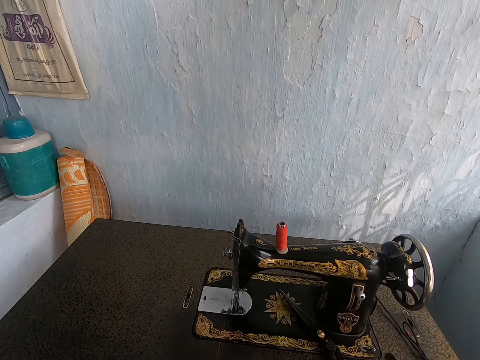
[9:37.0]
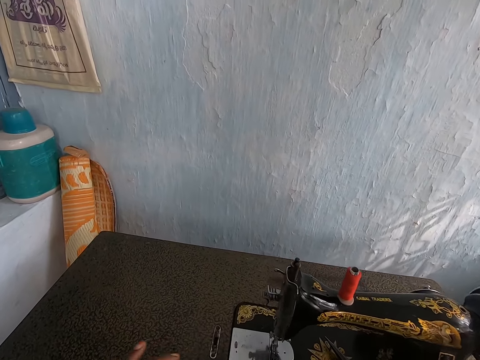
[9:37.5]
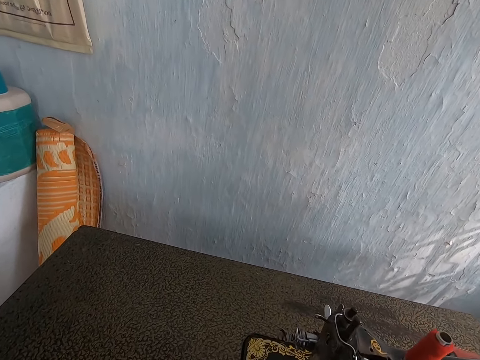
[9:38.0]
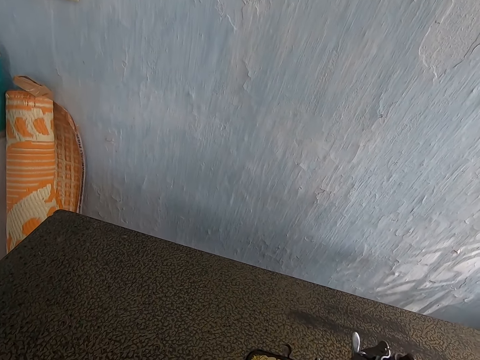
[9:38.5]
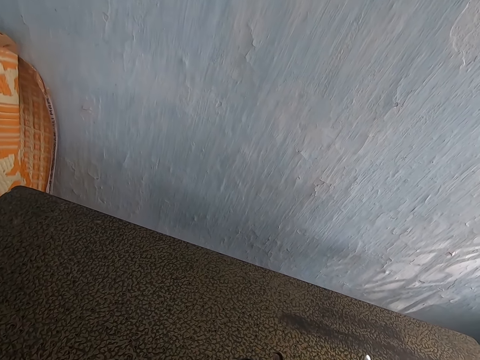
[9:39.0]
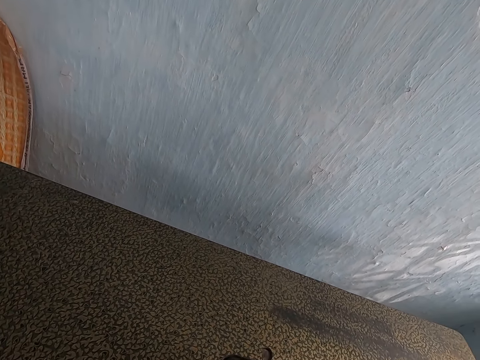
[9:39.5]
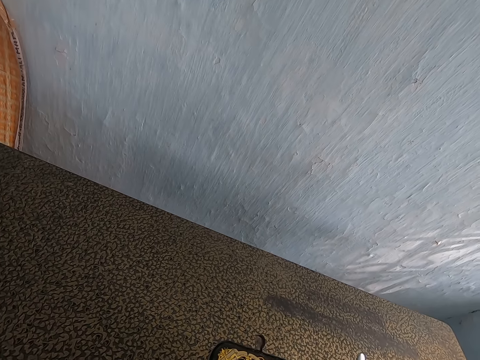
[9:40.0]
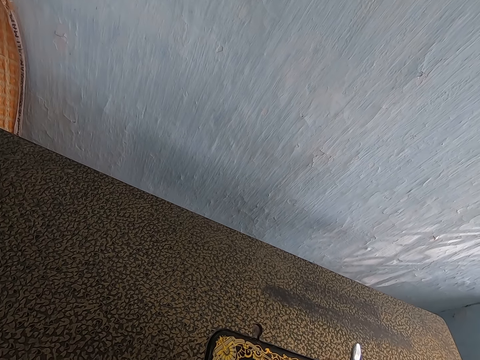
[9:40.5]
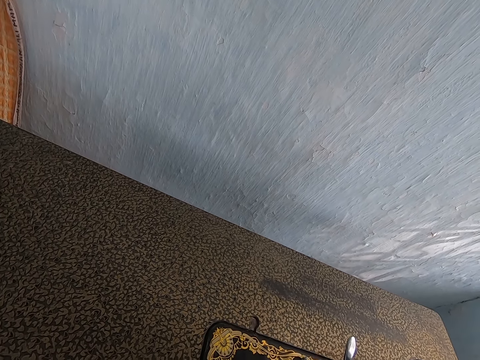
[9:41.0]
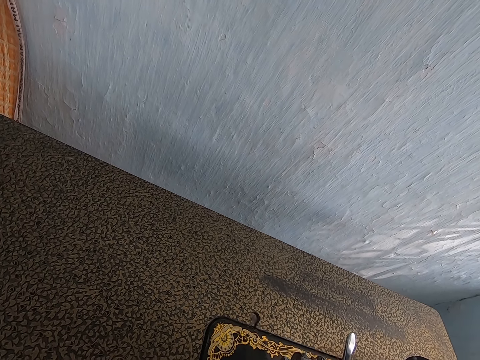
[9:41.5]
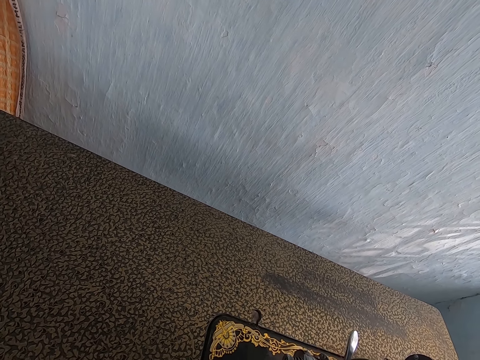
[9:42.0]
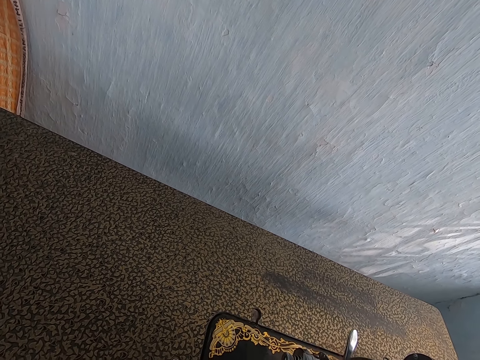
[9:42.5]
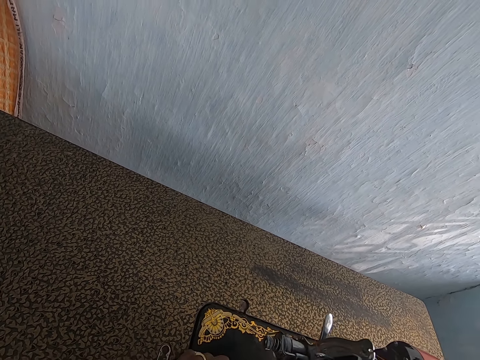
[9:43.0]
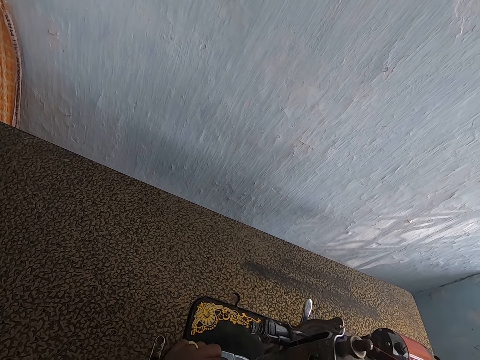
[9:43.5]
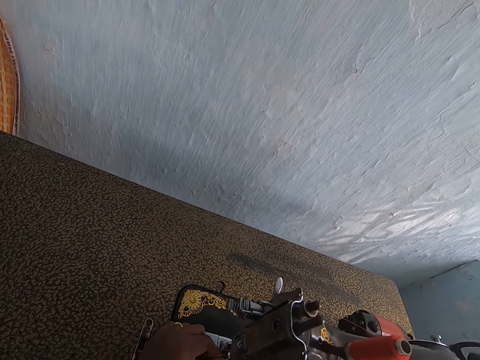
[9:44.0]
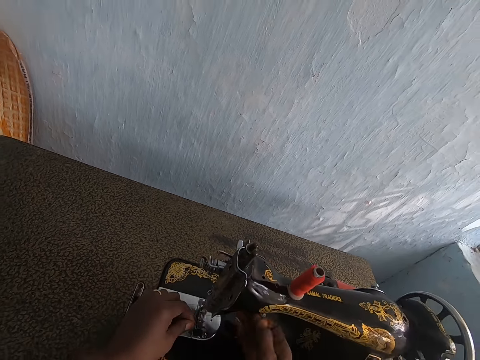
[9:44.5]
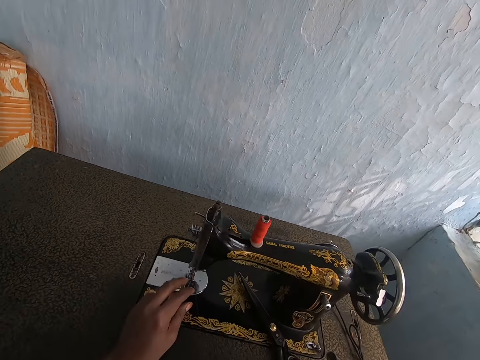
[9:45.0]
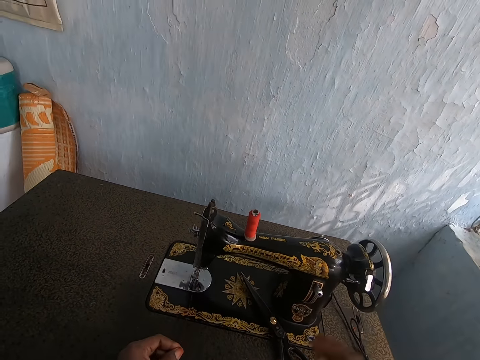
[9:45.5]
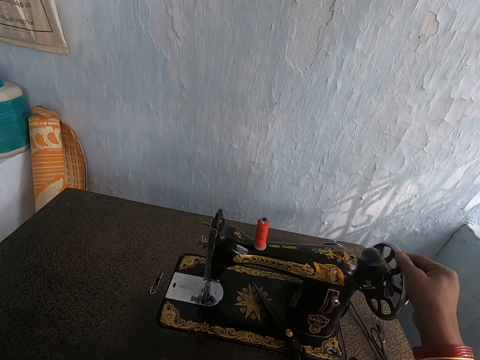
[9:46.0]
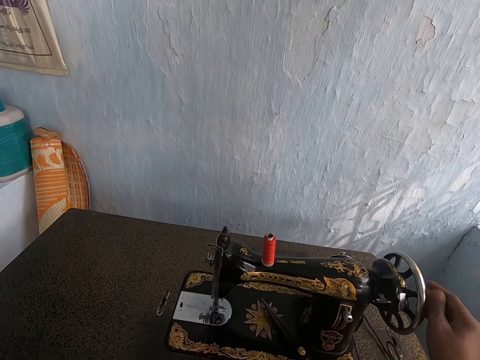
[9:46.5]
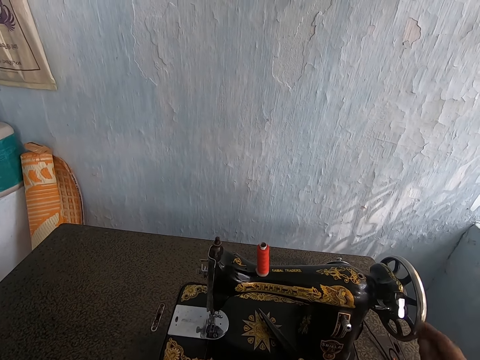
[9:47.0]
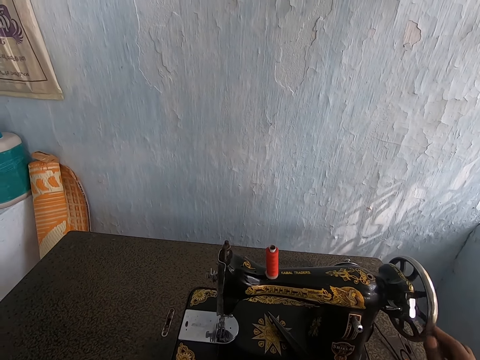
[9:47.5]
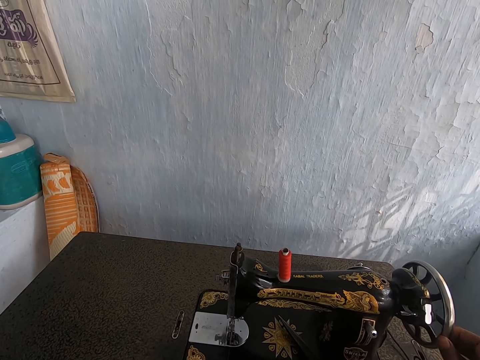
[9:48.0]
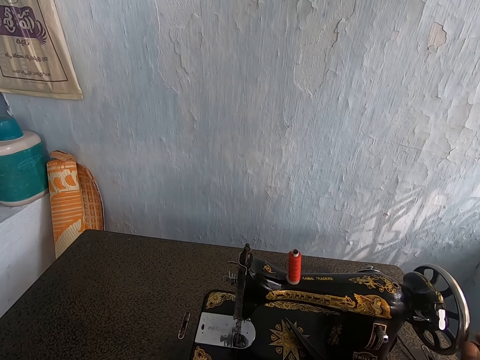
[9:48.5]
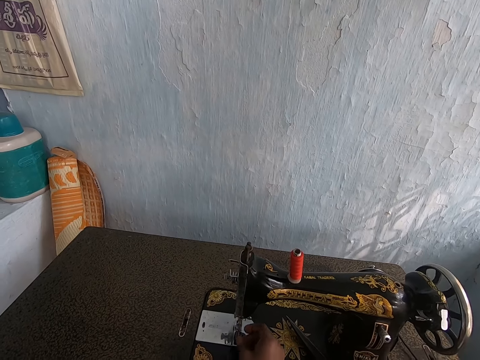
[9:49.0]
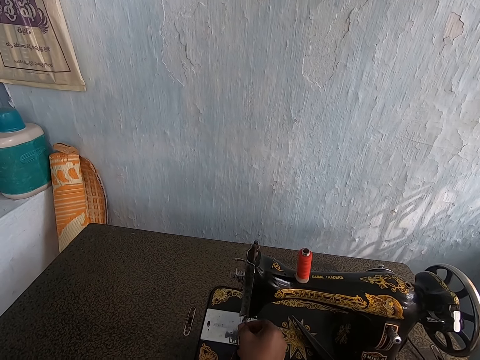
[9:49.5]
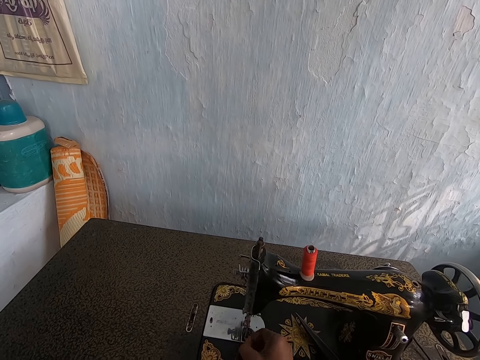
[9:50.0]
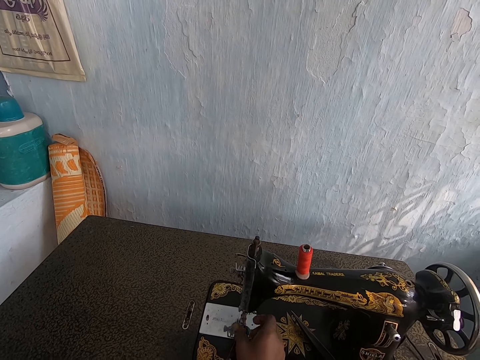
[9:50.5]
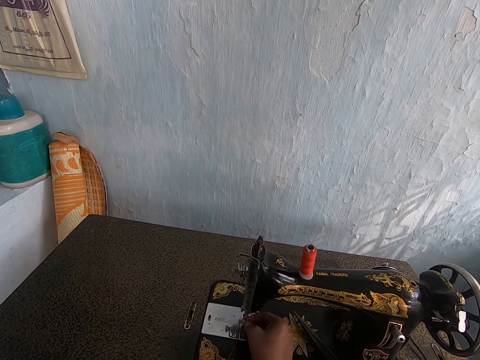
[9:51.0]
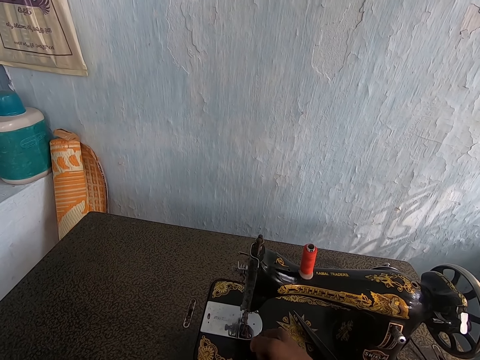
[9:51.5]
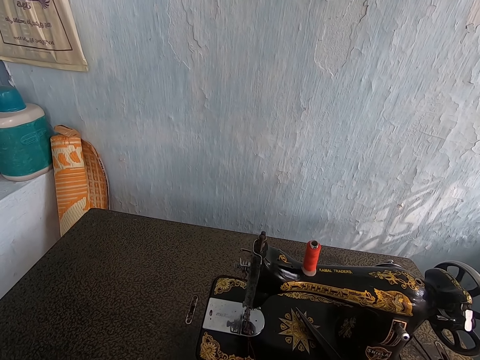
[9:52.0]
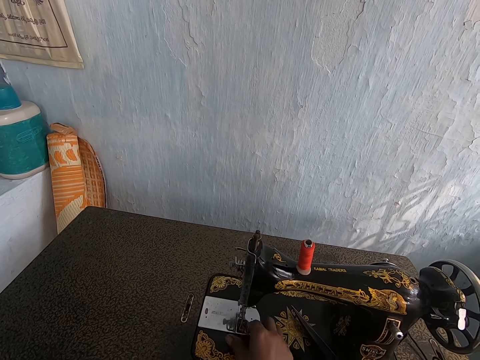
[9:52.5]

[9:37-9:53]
The camera wearer bends. She puts thread in a needle bar. She withdraws her left hand from the throat plate of the sewing machine. She pulls a thread. She spins the balance wheel of the sewing machine with her right hand. She adjusts the needle bar of the sewing machine with her left hand. She pulls the thread.

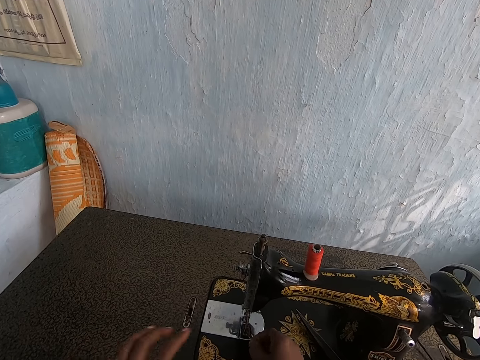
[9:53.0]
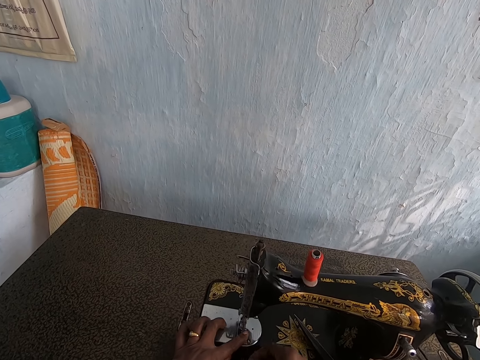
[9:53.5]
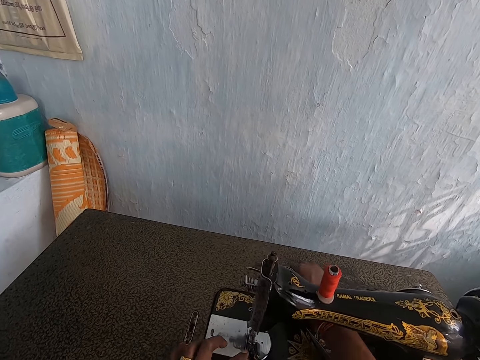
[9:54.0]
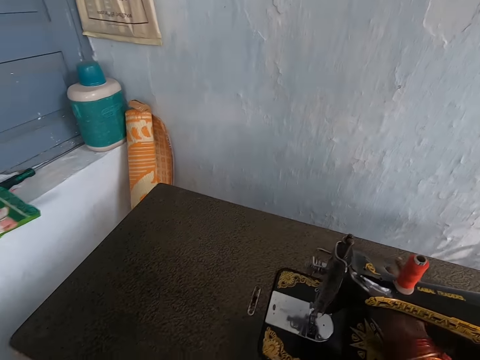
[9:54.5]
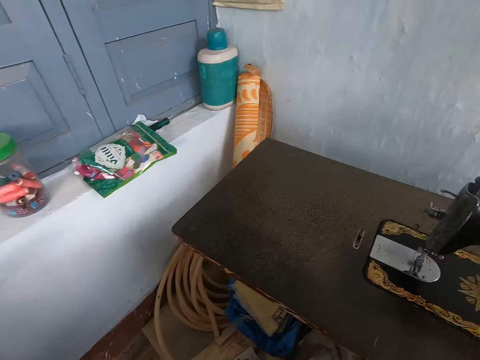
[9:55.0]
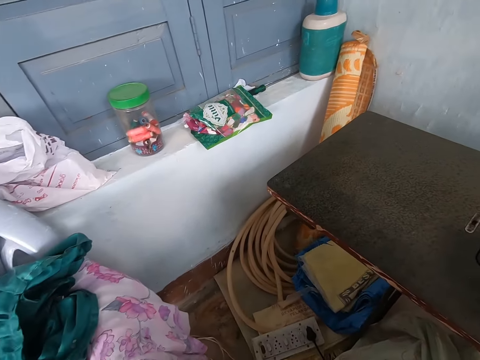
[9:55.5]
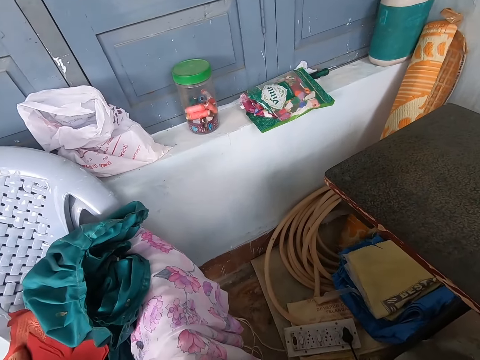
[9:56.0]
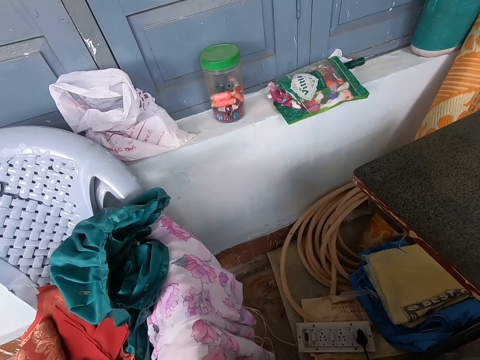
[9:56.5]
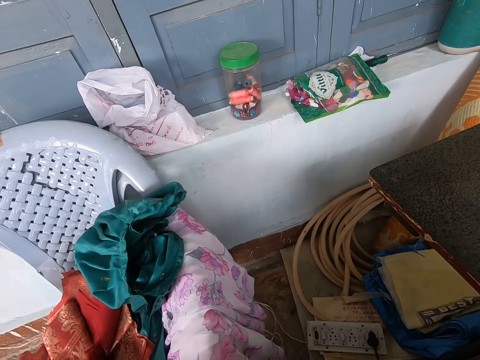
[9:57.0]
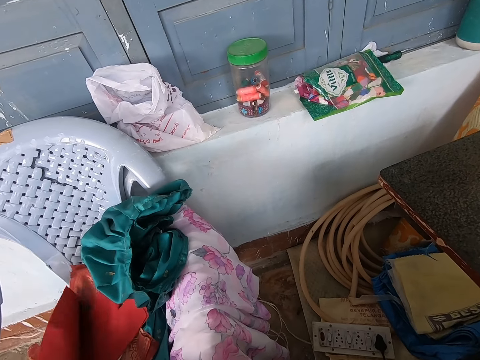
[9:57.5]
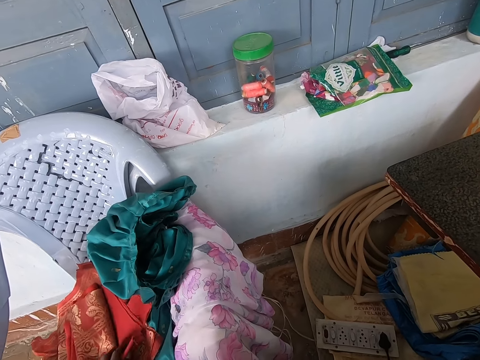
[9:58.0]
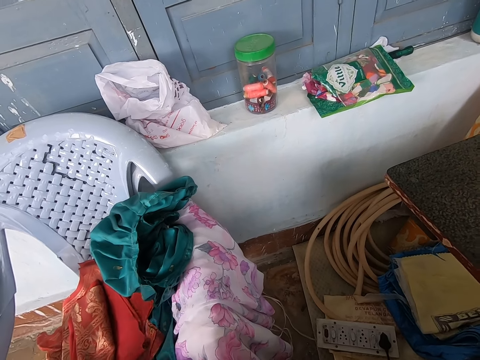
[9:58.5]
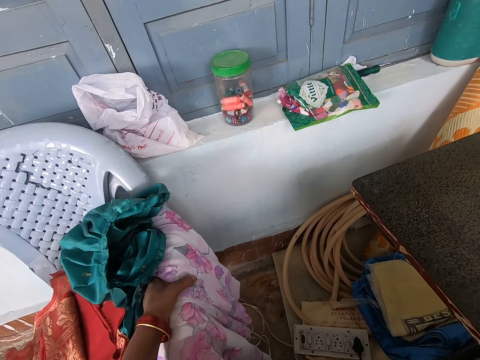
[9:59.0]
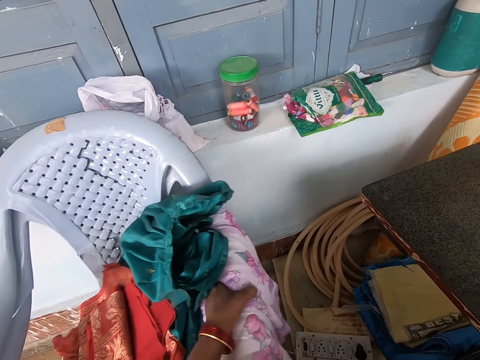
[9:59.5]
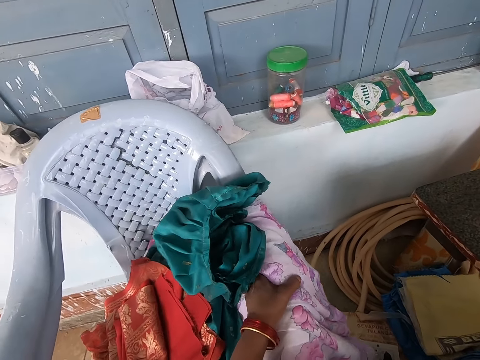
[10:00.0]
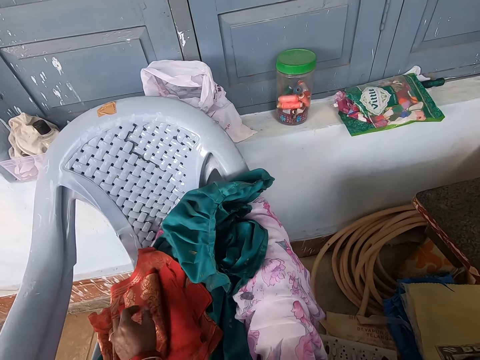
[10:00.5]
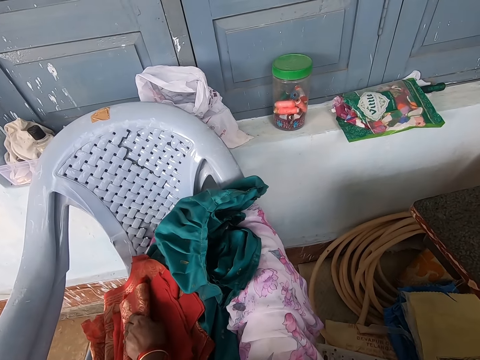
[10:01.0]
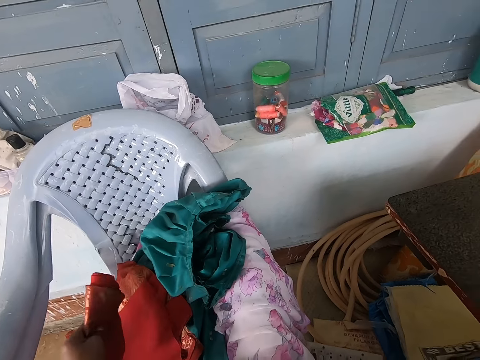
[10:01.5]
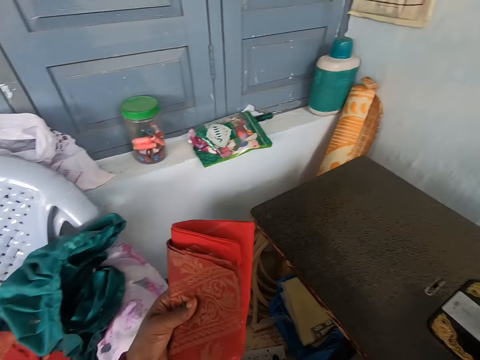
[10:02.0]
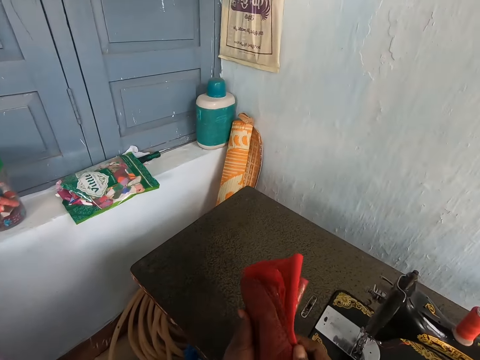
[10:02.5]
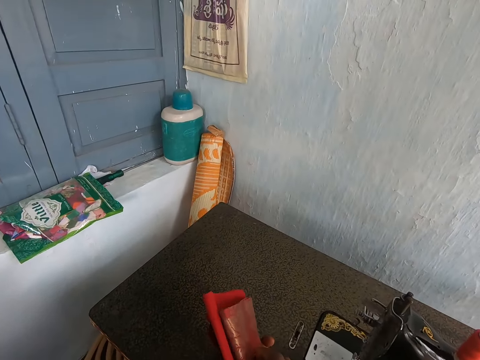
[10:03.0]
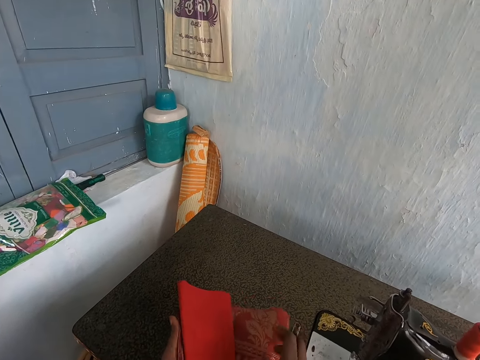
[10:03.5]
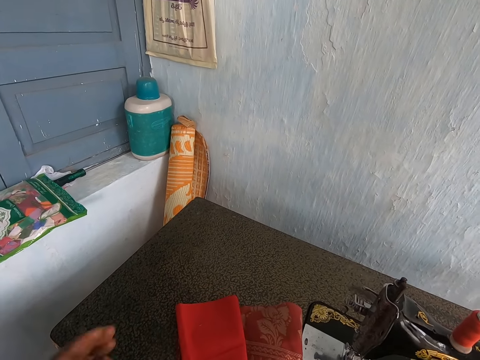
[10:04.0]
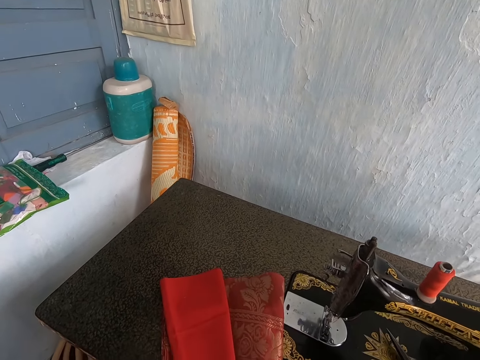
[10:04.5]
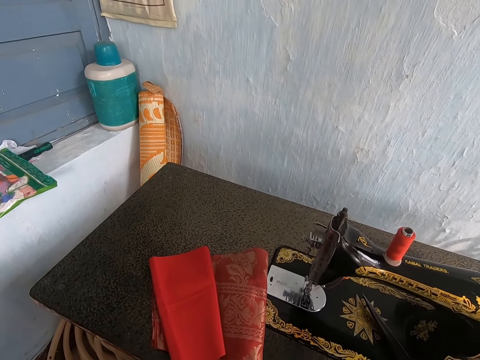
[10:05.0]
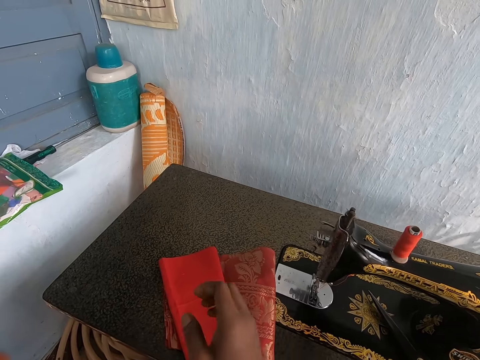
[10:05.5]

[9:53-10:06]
The camera wearer moves her right hand under the arm of the sewing machine. She moves her left hand around a red cloth on a chair. She sorts materials on the chair. She drags the plastic chair with her left hand. She picks a red cloth and a wine cloth from the chair with her left hand. She holds the red cloth and the wine cloth with her hands. She adjusts the red cloth and the wine cloth with her hands. She separates the red cloth from the wine cloth. She places the red cloth and the wine cloth on the sewing machine cabinet with her hands.
